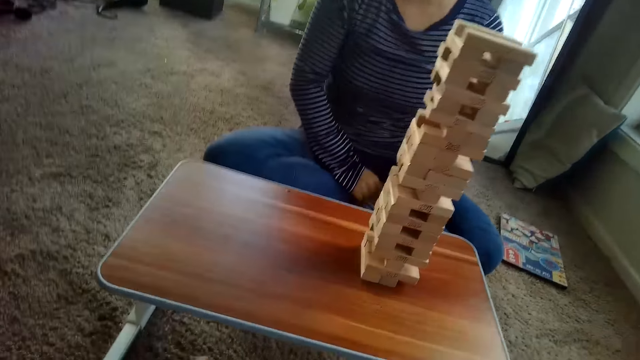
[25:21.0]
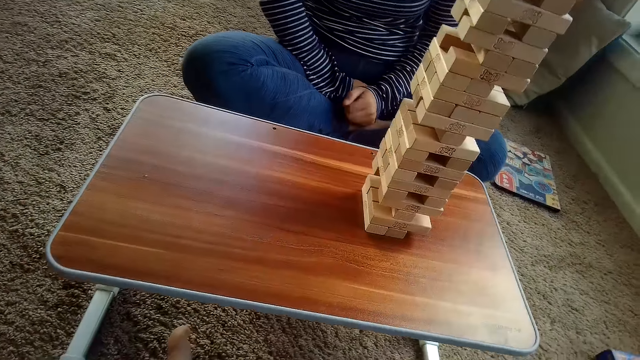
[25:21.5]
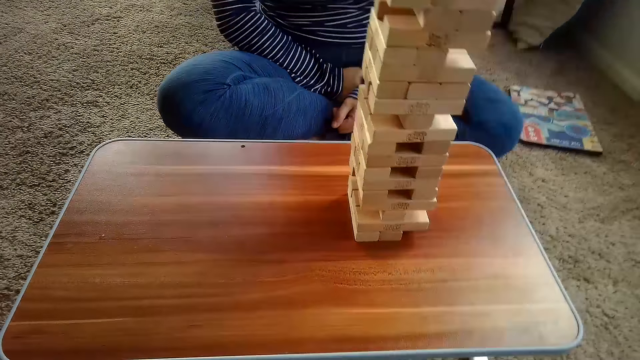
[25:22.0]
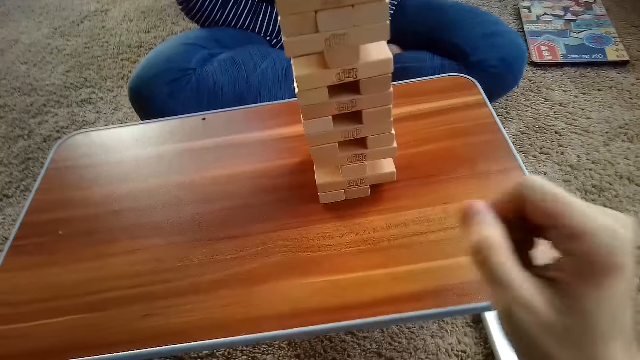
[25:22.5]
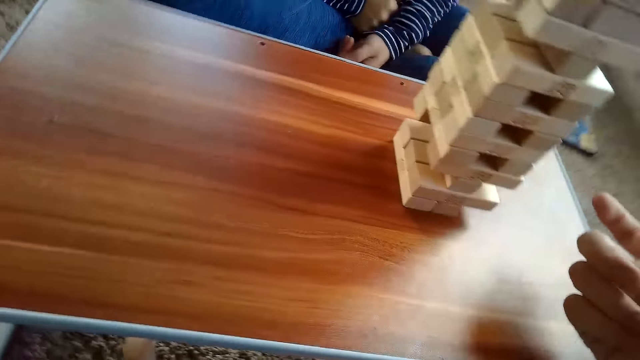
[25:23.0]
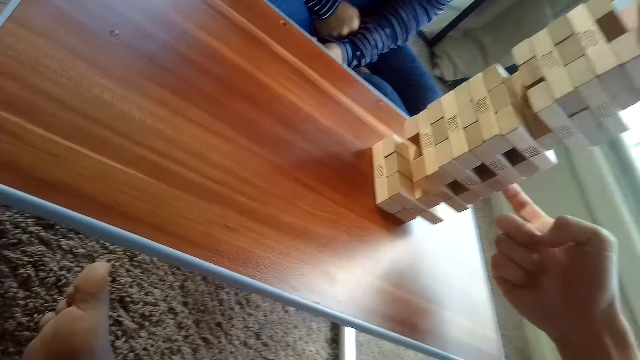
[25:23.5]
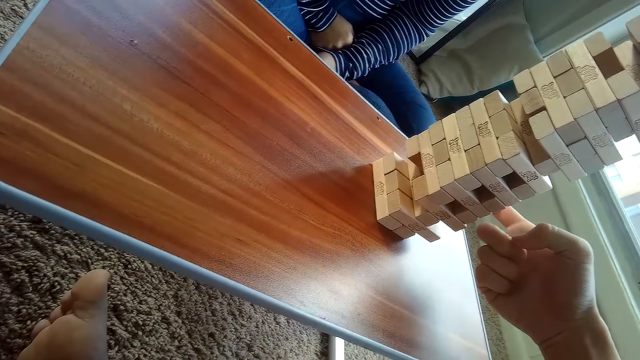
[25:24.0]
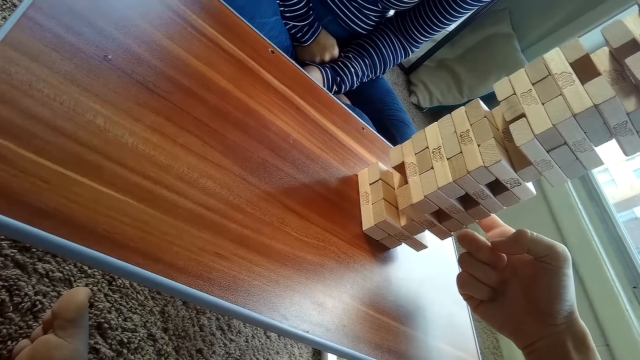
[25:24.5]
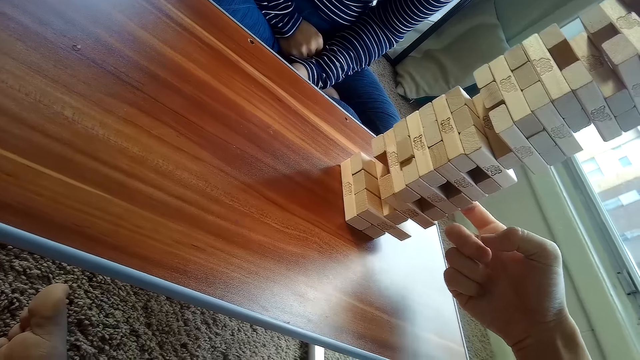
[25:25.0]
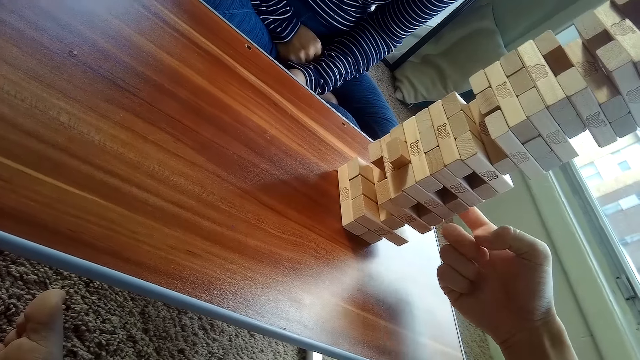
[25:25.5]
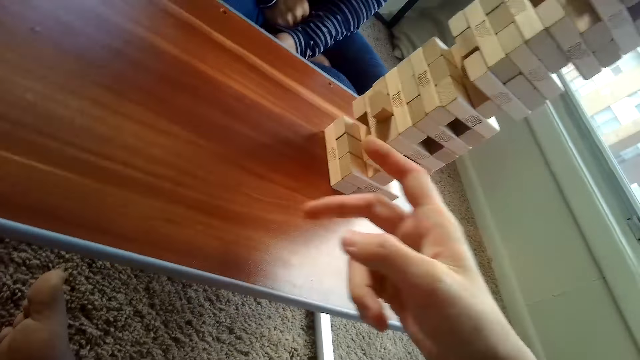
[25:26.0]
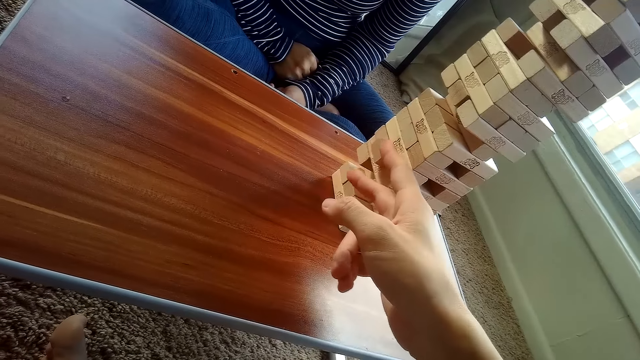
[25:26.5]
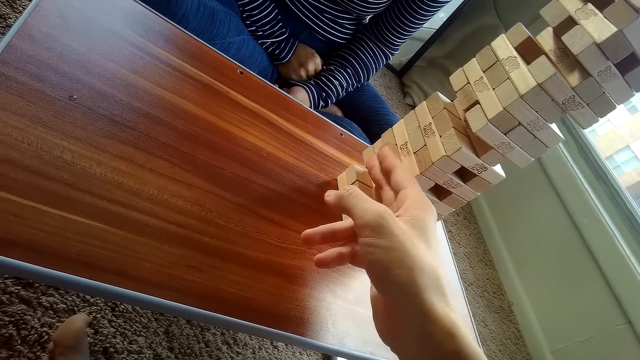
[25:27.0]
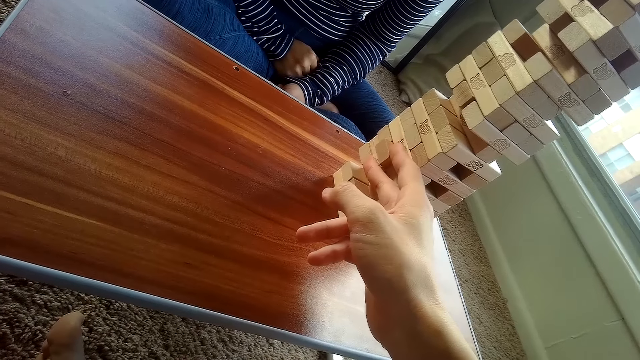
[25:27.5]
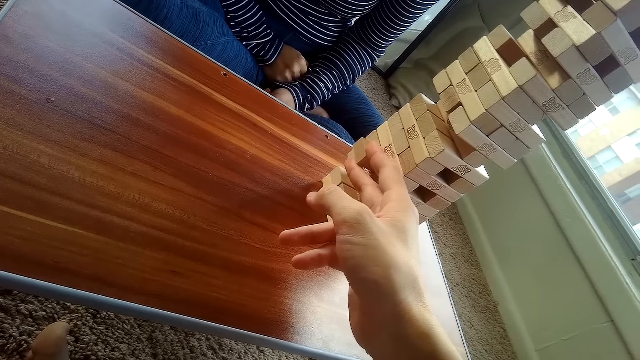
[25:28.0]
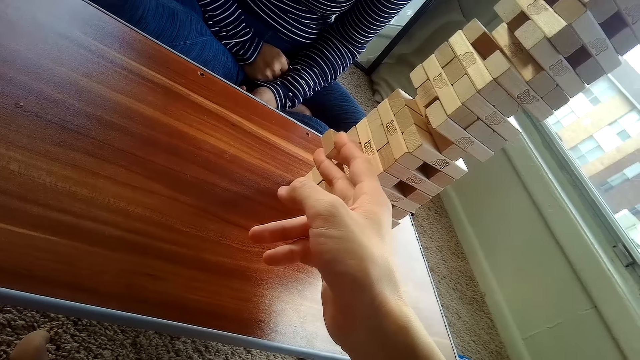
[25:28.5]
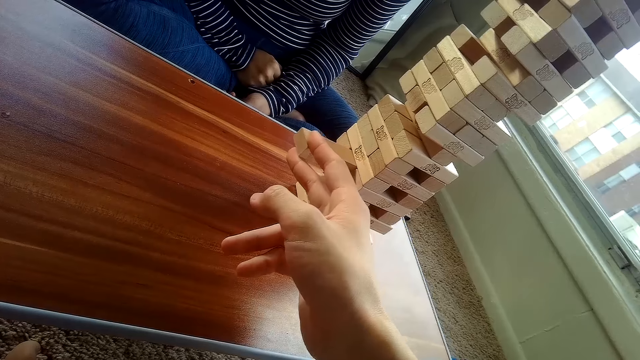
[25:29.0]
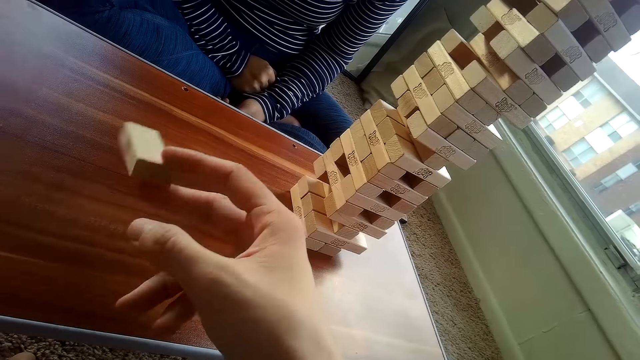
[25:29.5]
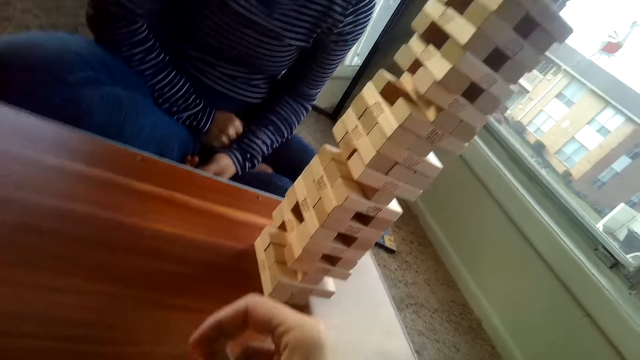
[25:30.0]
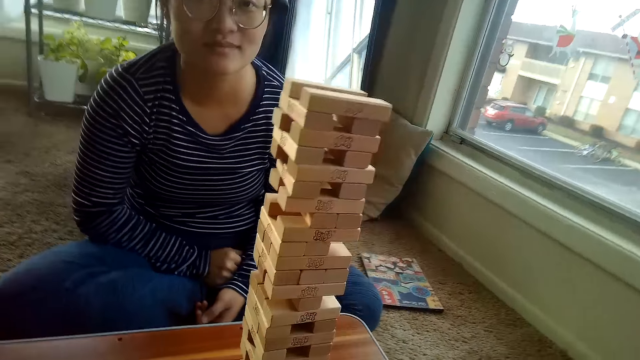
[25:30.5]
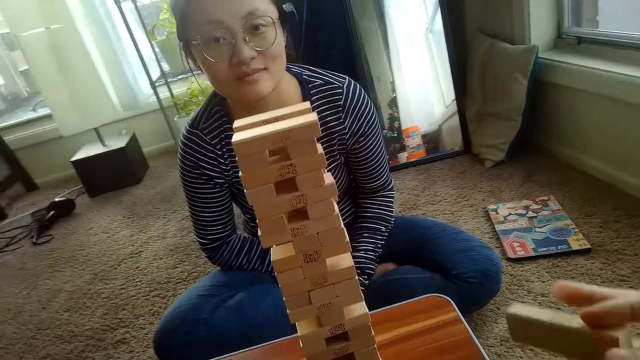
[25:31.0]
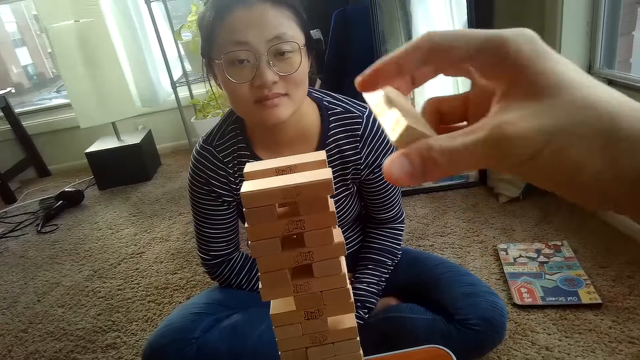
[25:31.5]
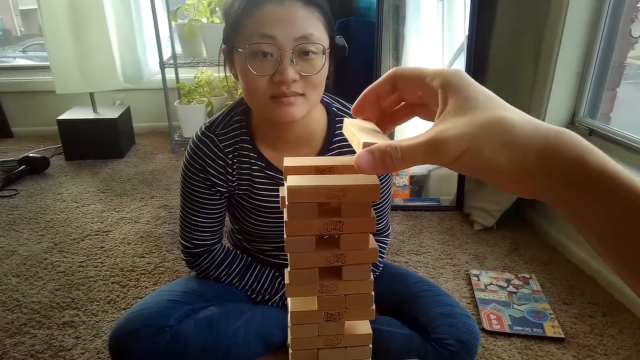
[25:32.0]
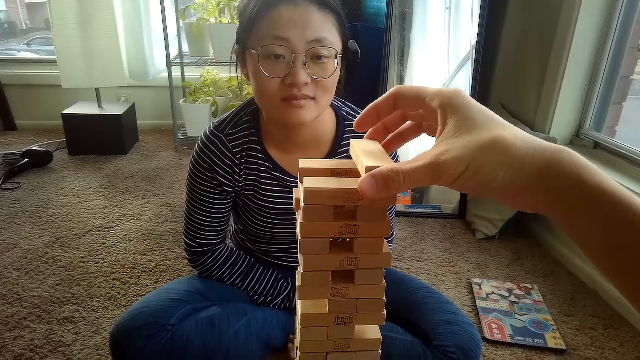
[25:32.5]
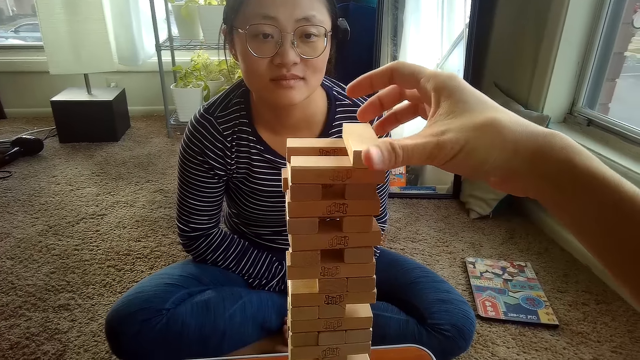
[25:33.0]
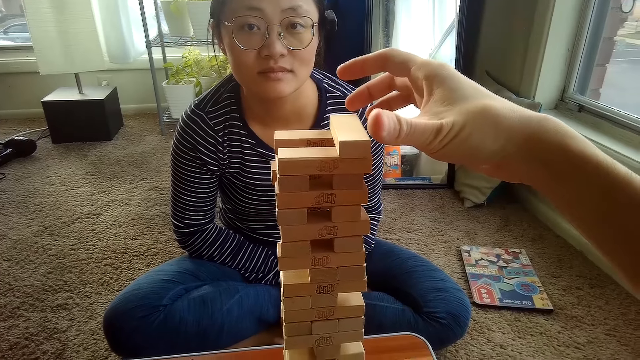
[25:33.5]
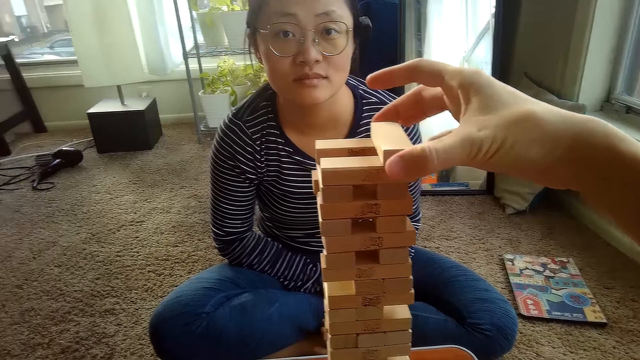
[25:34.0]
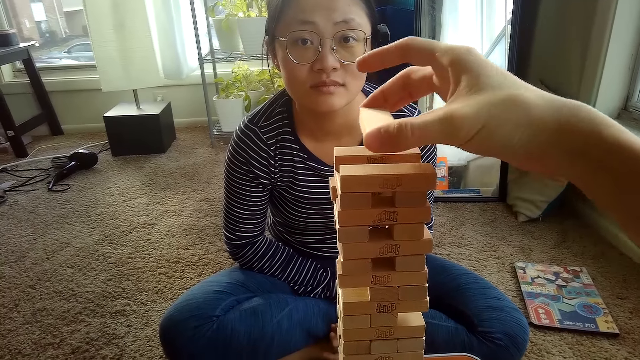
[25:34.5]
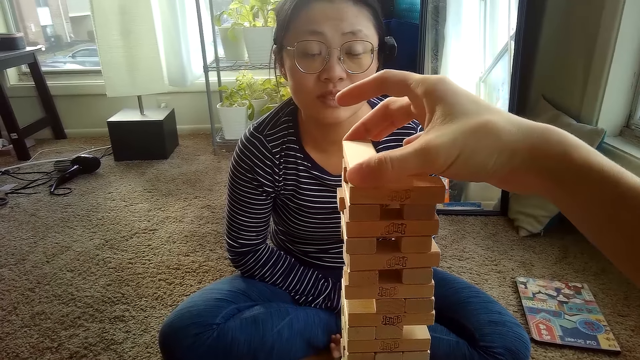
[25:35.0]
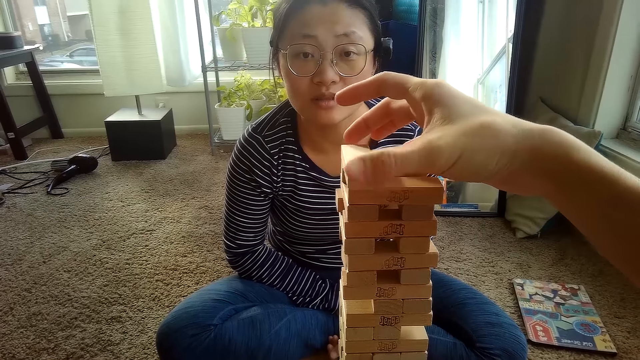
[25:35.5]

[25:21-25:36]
The camera wearer presses a block. He removes the Jenga block from the pile of Jenga blocks on the table with his right hand. He takes the block. He places the Jenga block on the pile of Jenga blocks on the table with his right hand.

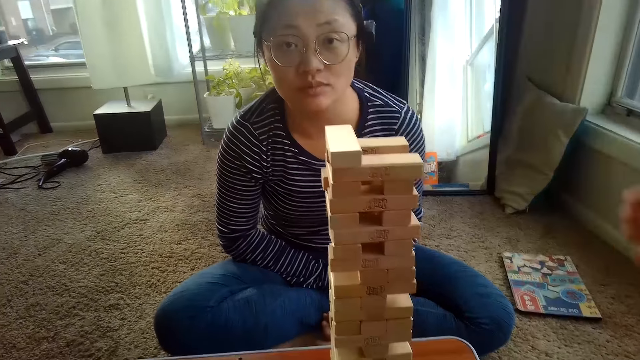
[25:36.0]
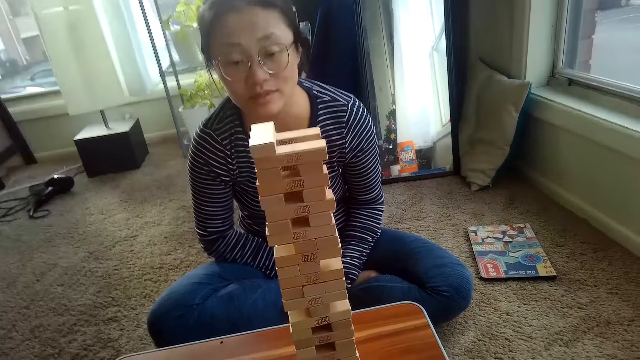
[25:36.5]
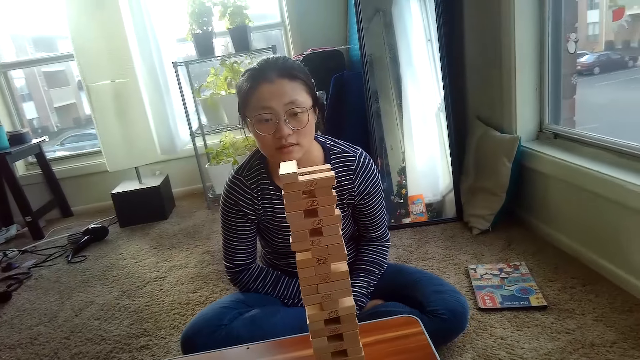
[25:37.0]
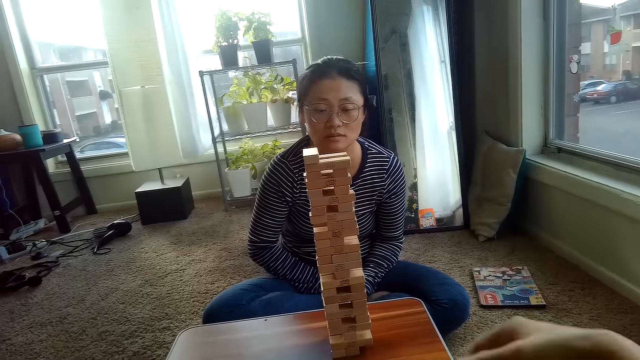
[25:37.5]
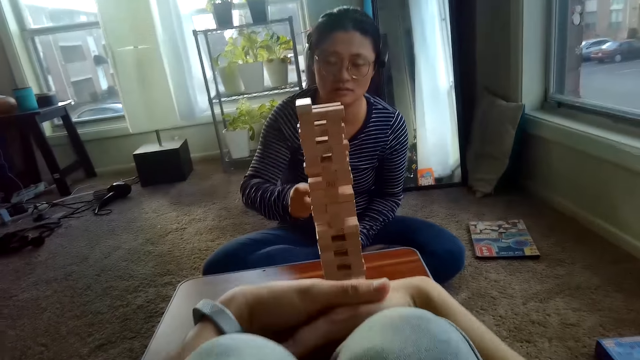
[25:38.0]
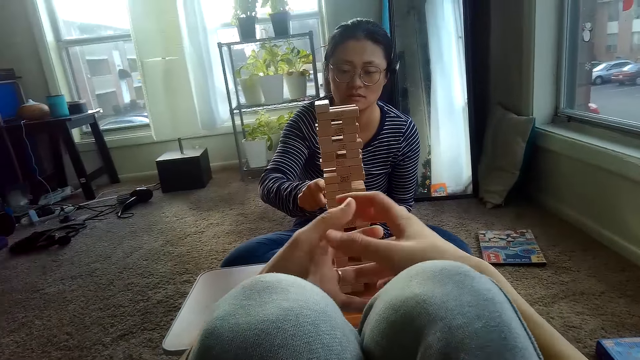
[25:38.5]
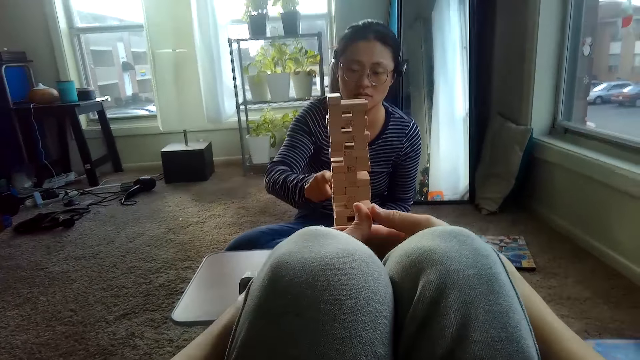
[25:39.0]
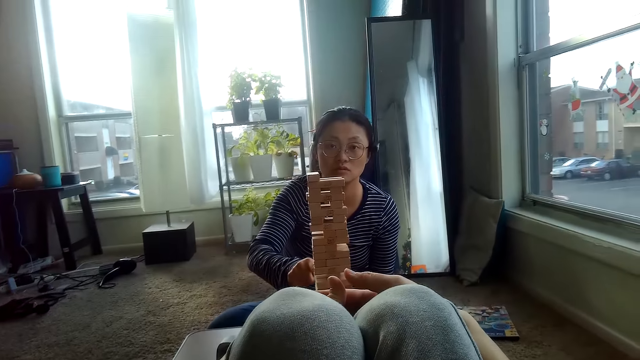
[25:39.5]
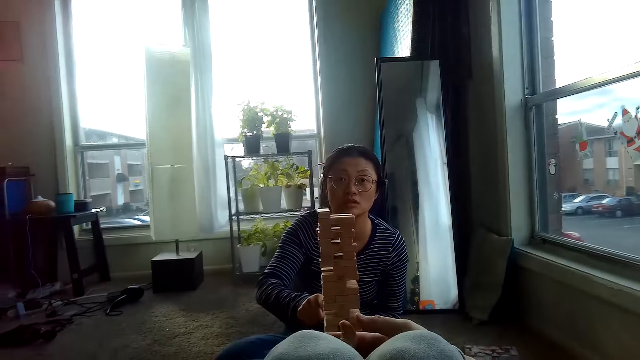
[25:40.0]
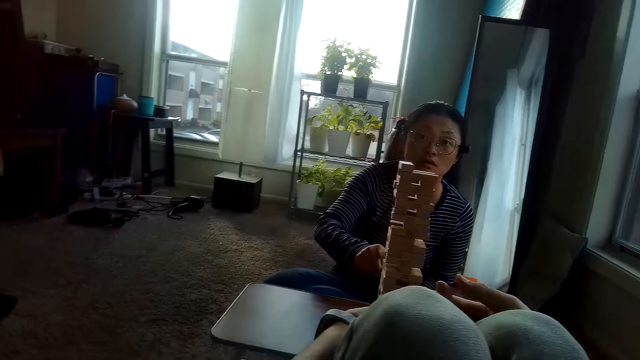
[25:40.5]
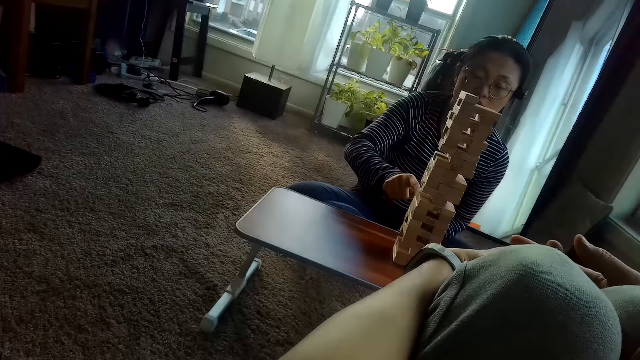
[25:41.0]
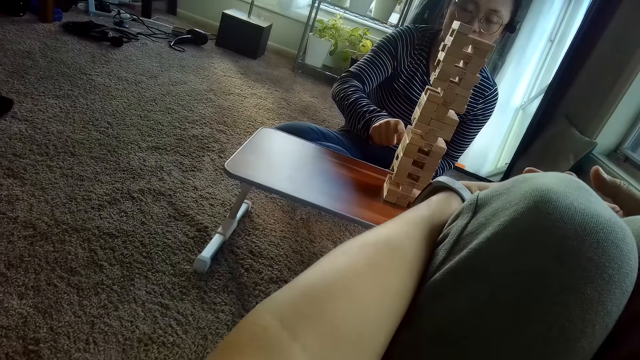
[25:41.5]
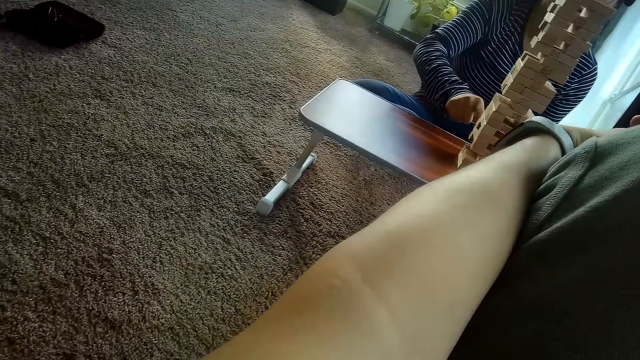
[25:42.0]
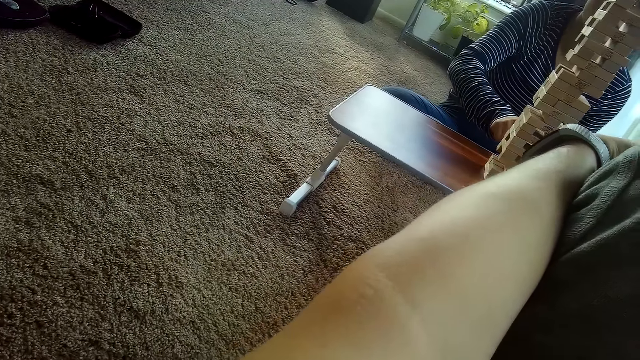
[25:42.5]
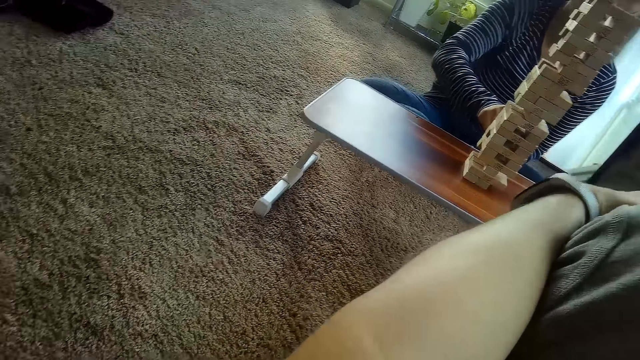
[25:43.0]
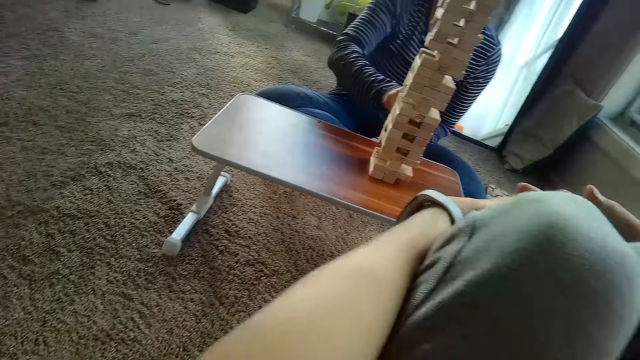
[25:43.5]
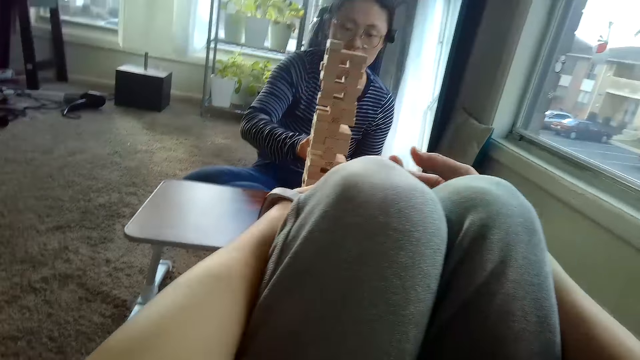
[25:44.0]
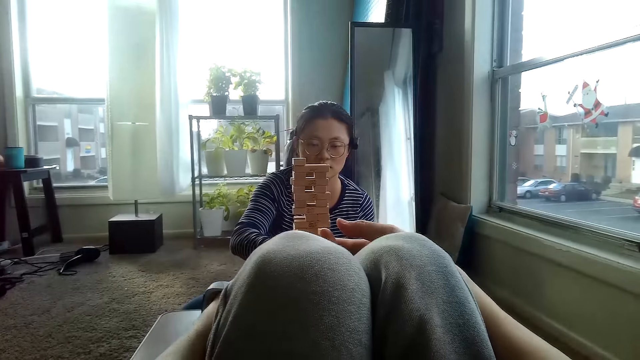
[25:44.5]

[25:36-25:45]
The partner removes a Jenga block from the pile of Jenga blocks on the table with her right hand.
